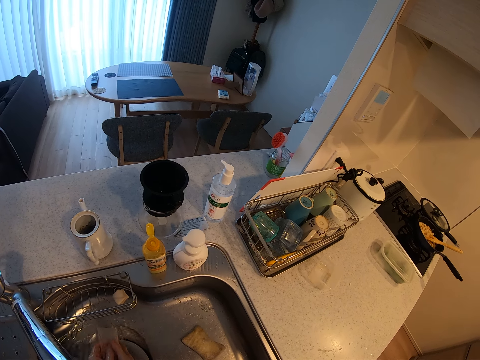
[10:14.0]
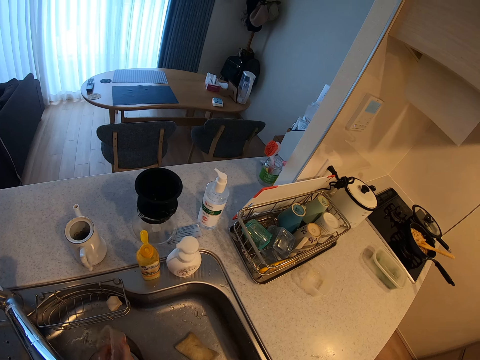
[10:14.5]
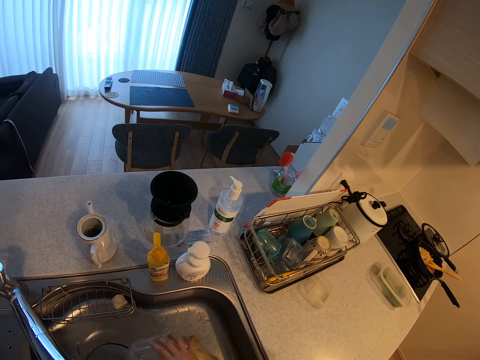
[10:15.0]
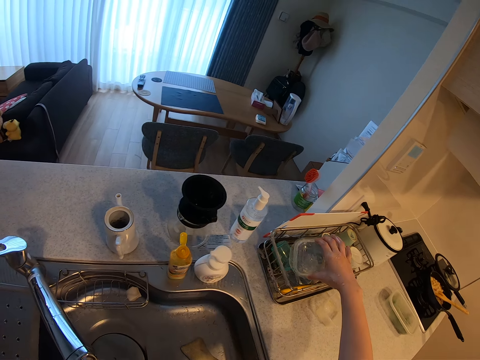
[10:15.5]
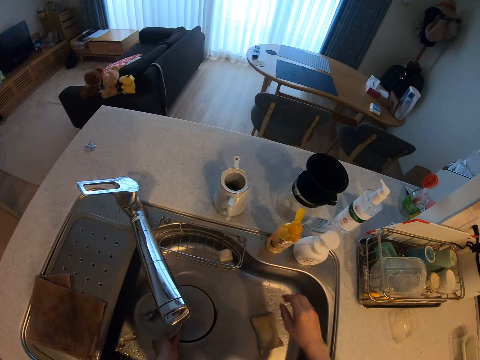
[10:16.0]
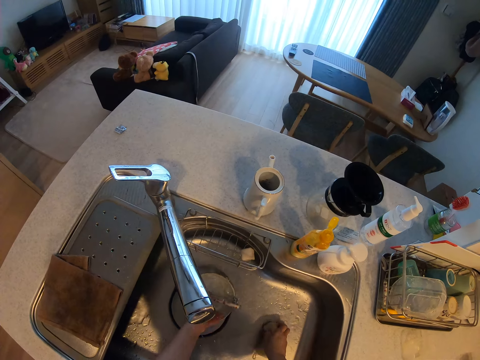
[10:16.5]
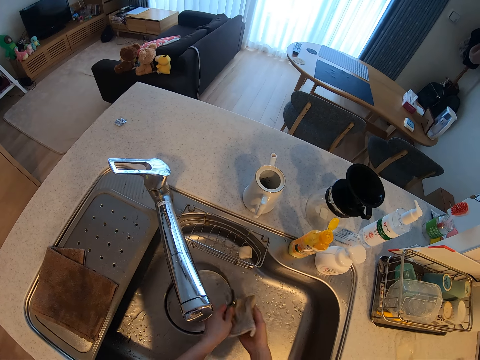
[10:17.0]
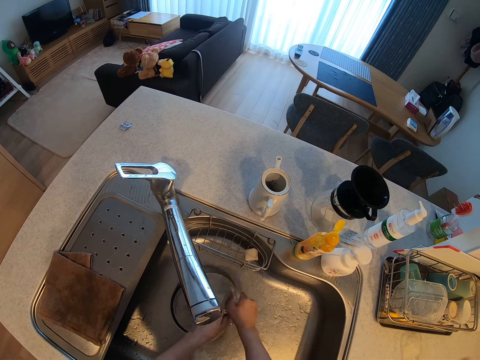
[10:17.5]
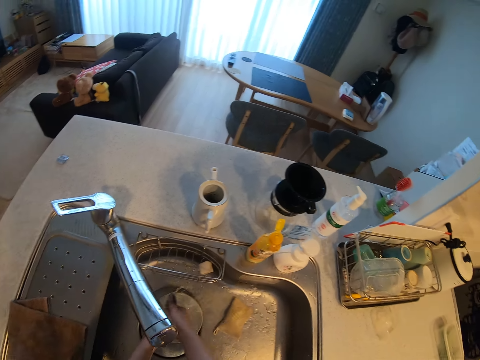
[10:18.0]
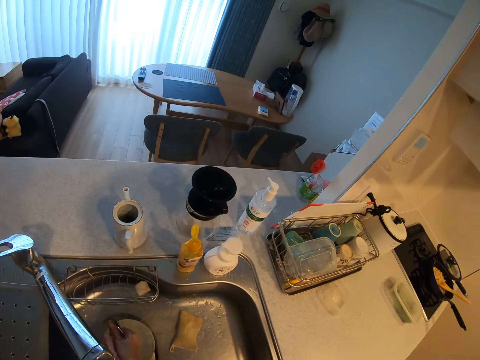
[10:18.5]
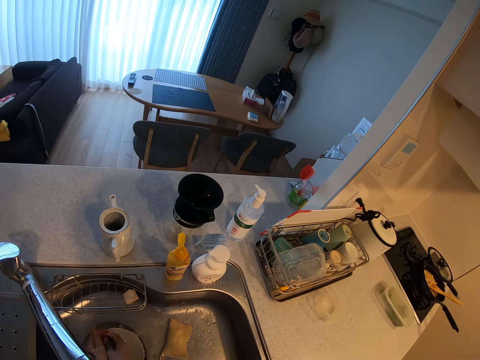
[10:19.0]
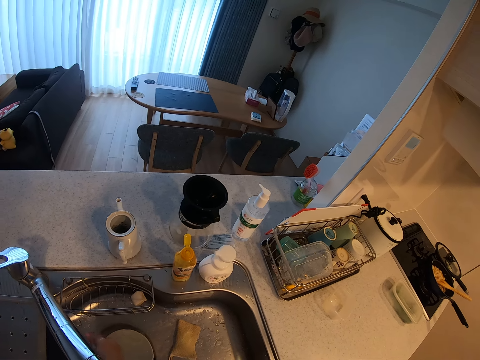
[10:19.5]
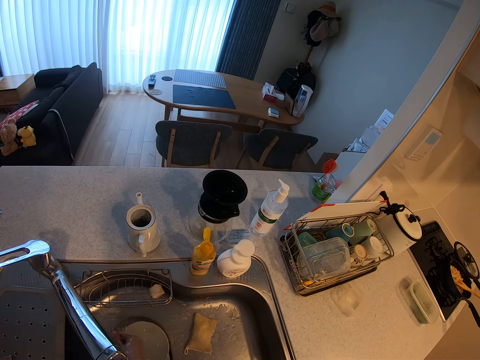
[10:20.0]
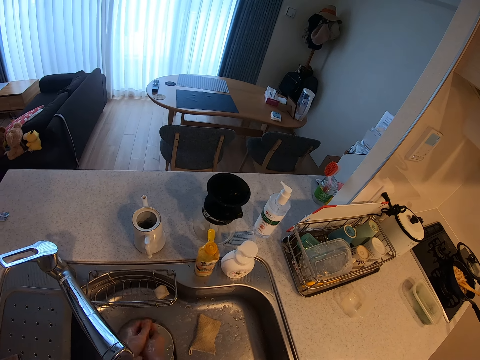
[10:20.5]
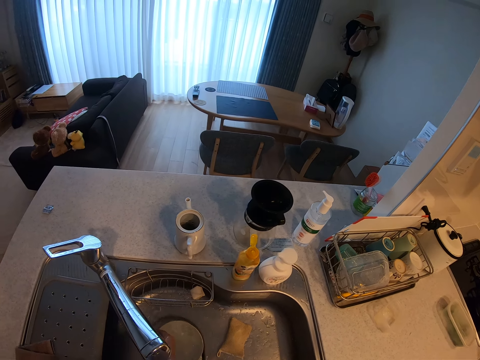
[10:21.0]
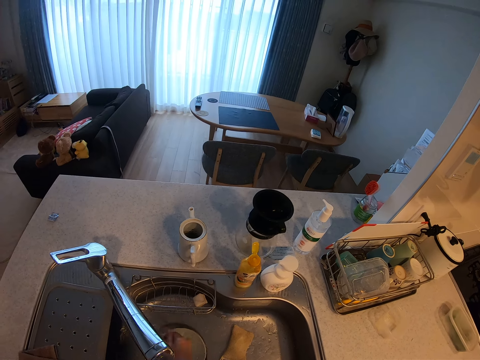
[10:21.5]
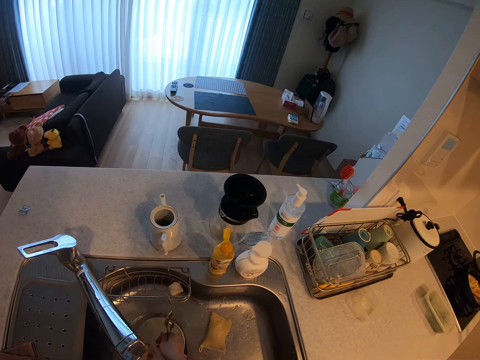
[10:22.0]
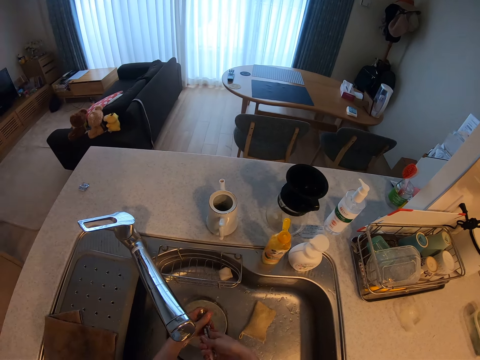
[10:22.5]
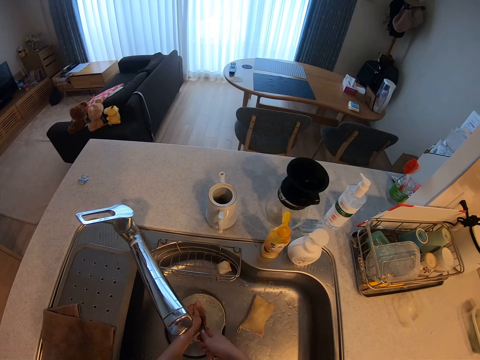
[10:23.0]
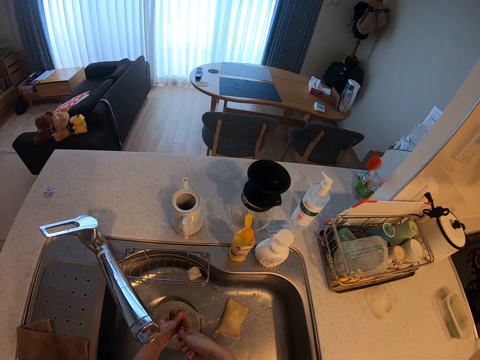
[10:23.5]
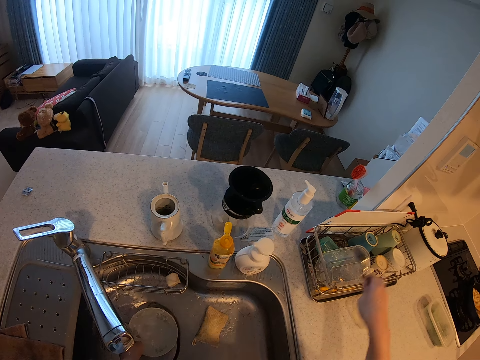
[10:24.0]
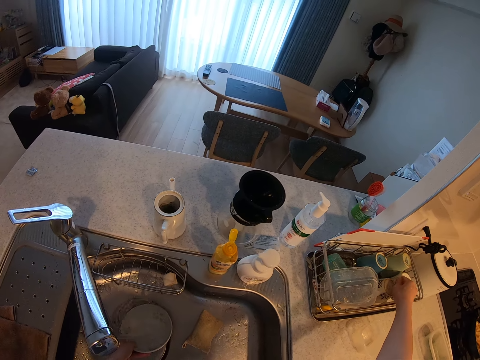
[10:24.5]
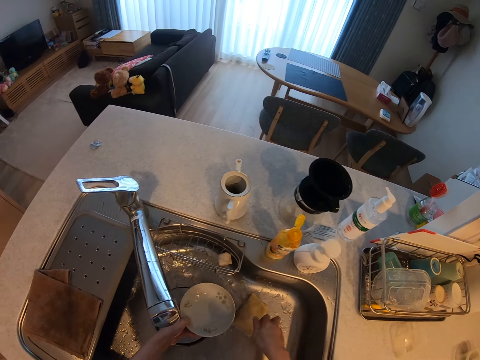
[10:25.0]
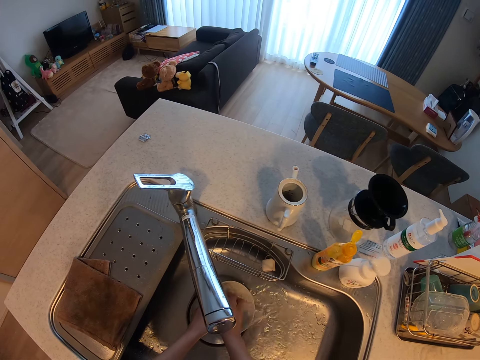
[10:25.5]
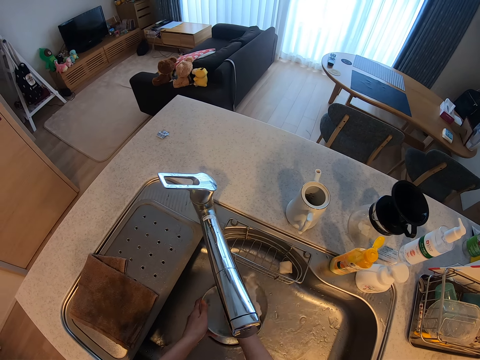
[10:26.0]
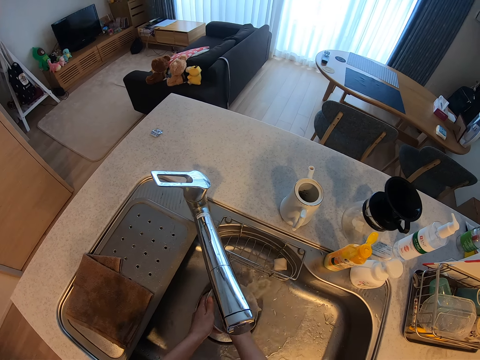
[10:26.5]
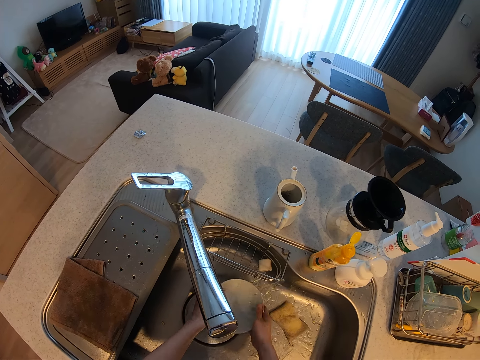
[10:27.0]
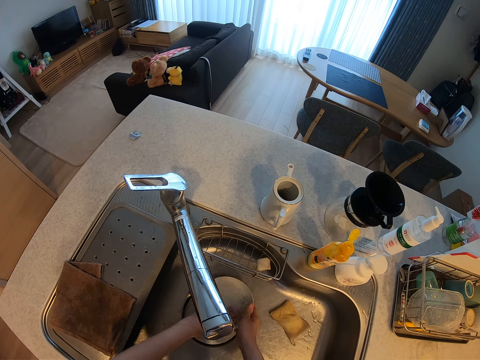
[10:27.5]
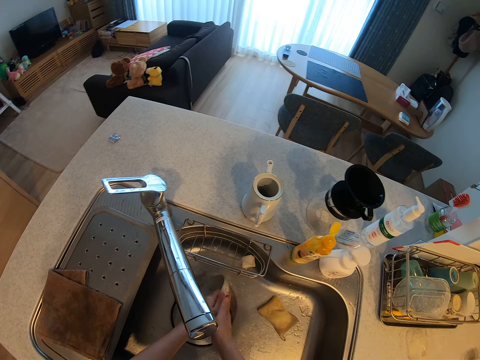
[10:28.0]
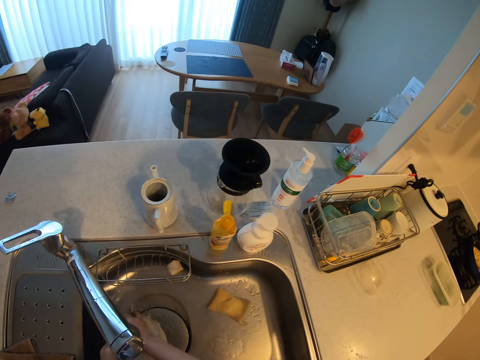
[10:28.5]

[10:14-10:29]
The camera wearer drops the plastic plate in the plate rack. She picks up the sponge with her right hand. She picks up some spoons with her left hand. She washes the spoons with the sponge. She drops the sponge with her right hand. She rinses the spoons under running water. She drops the spoons in the plate rack. She picks up a plate with her left hand. She picks up the sponge with her right hand. She washes the plate with the sponge. She drops the sponge in the kitchen sink with her right hand. She rinses the plate under running water.

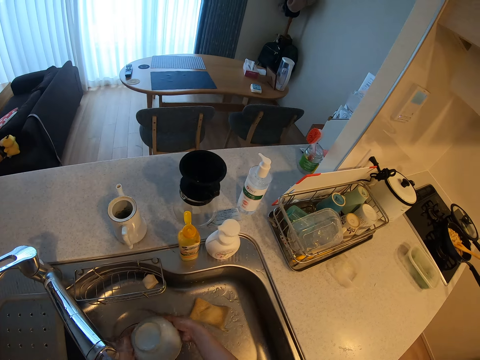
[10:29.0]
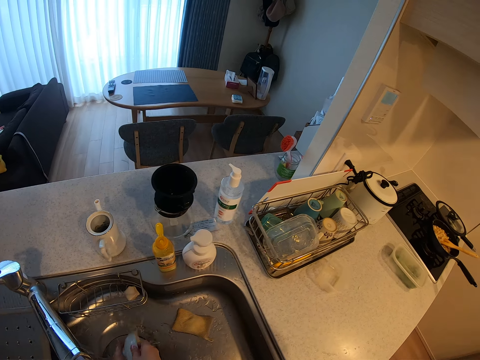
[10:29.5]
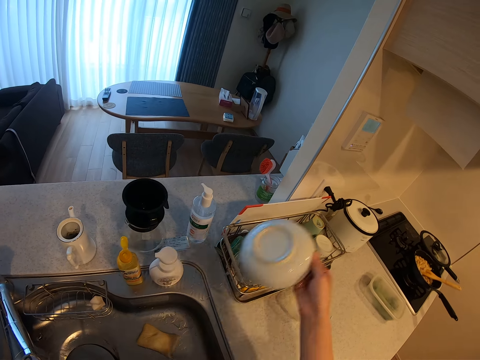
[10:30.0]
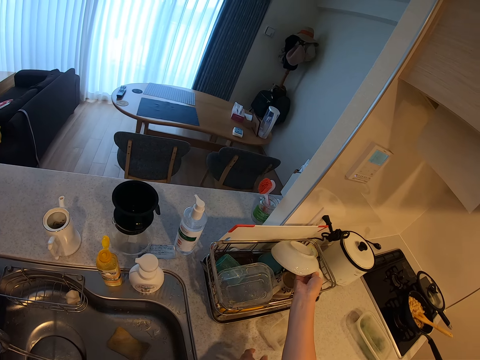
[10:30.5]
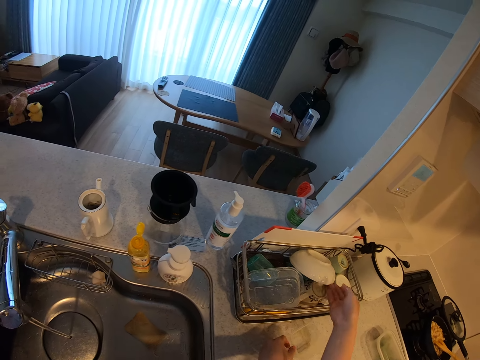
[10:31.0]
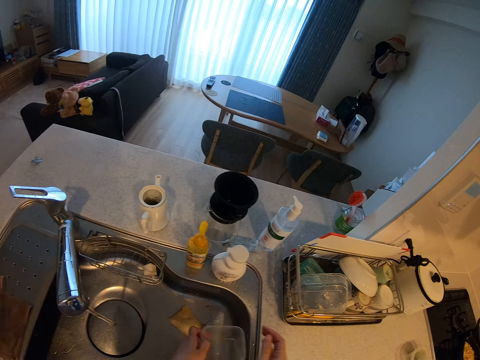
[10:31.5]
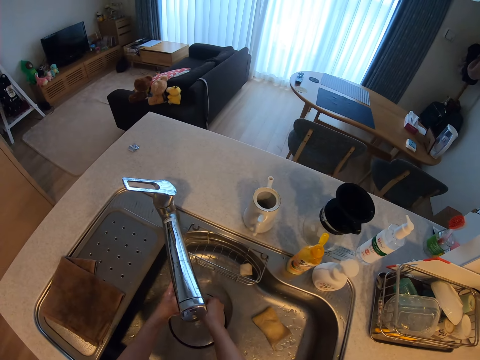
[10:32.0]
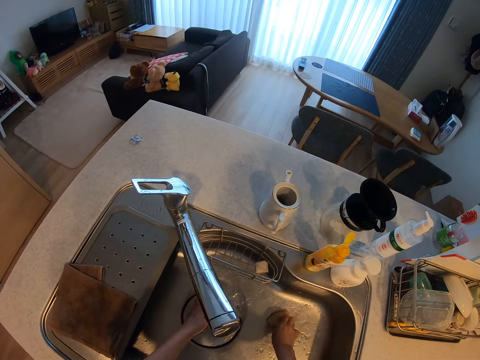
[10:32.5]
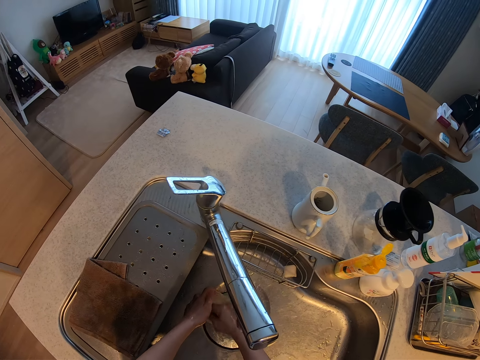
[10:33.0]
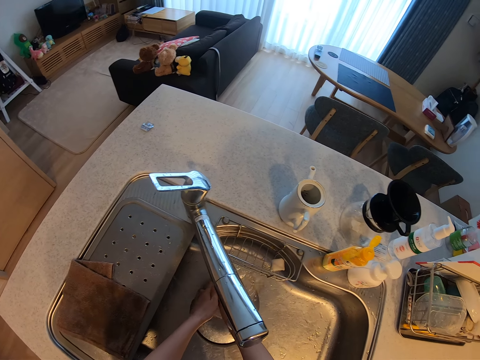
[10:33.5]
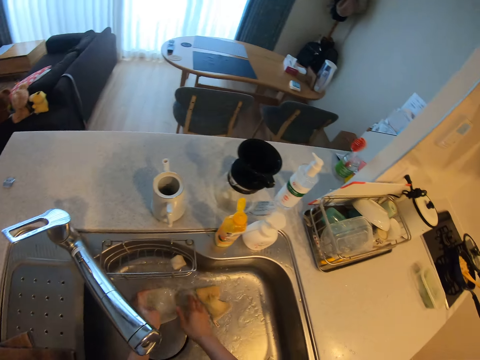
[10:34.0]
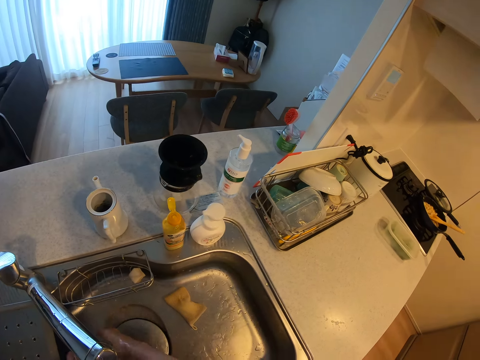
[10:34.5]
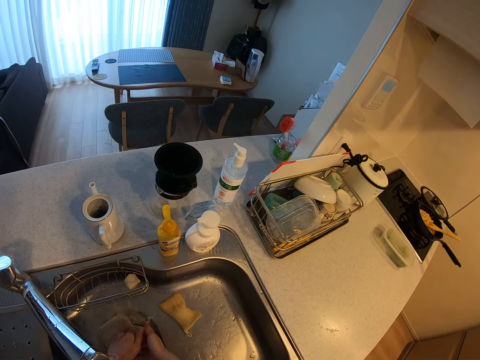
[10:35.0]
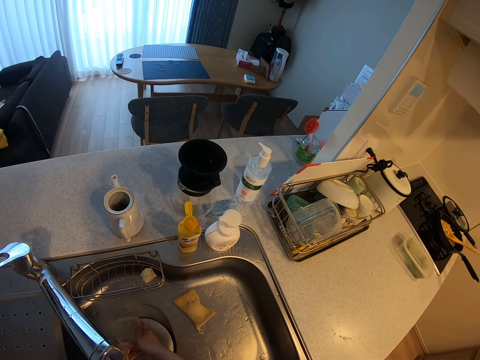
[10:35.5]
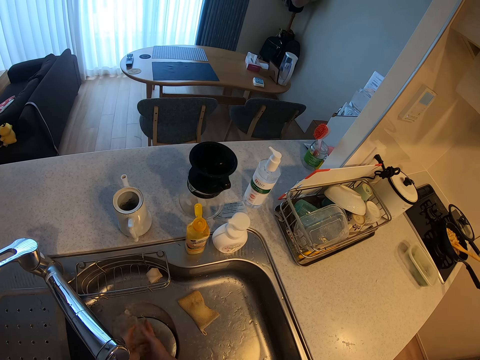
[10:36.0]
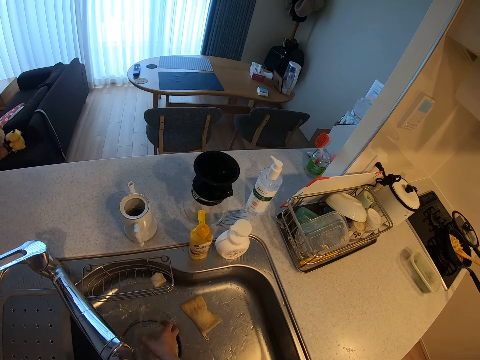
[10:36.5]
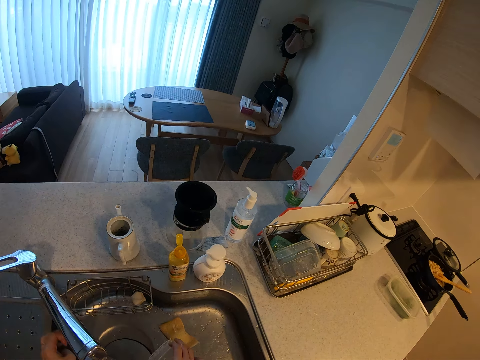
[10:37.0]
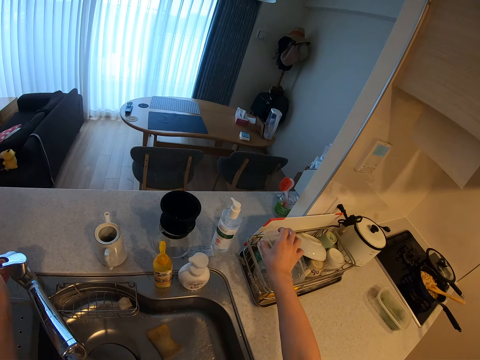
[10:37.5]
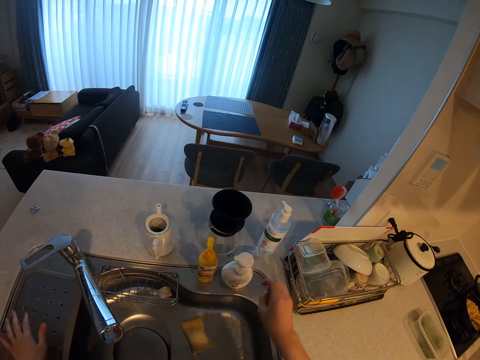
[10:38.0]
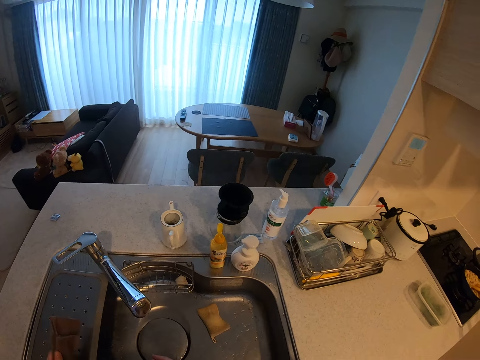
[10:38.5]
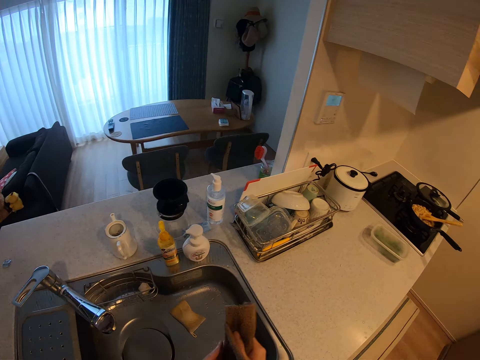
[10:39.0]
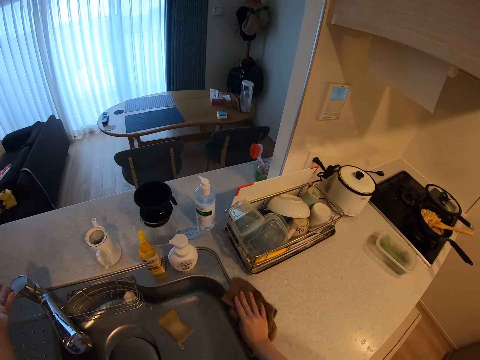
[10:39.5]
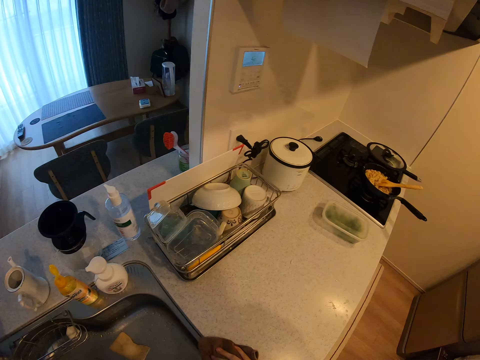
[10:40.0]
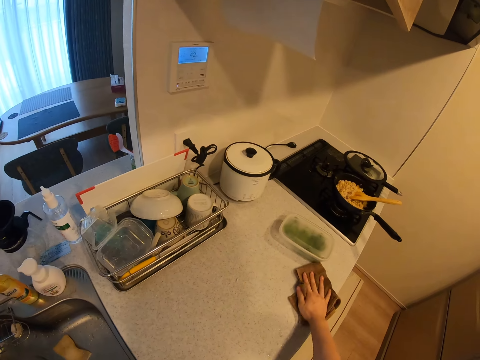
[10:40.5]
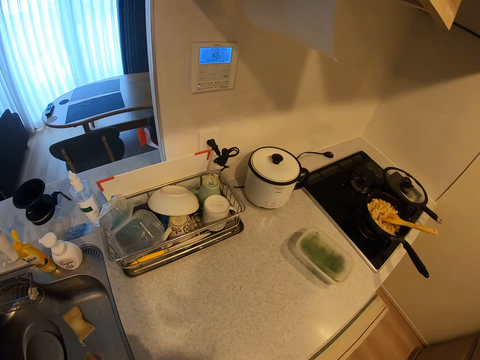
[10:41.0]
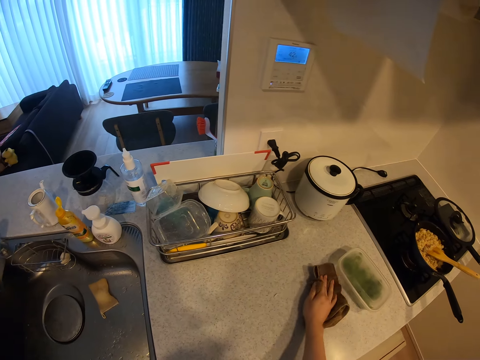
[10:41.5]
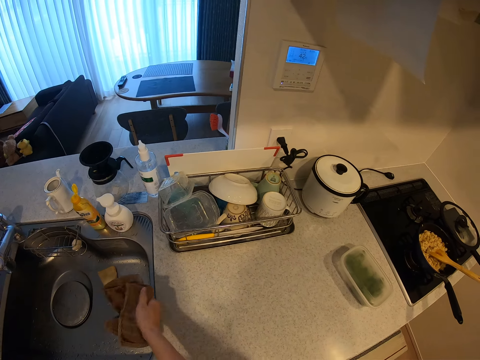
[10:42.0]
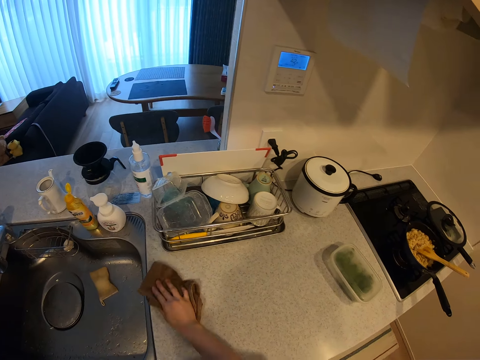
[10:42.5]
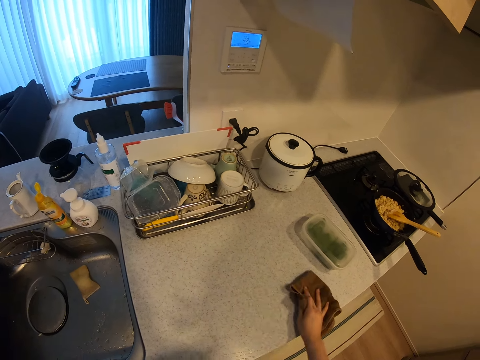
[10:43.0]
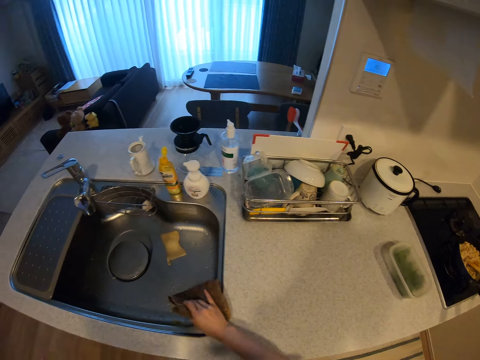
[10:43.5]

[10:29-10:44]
The camera wearer drops the plate in the plate rack. She picks up a plastic plate from the kitchen worktop with her left hand. She puts the plastic plate under running water. She picks up the sponge with her right hand. She washes the plastic plate with the sponge. She drops the sponge with her right hand. She rinses the plastic plate under running water. She drops the plastic plate in the plate rack. She turns off the tap with her left hand. She picks up a kitchen towel from the kitchen sink with her left hand. She cleans the kitchen worktop or sink with the kitchen towel.
